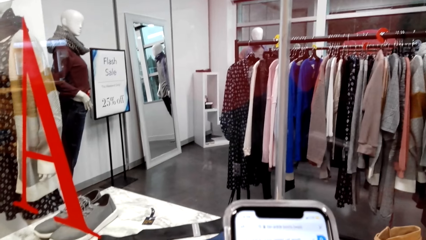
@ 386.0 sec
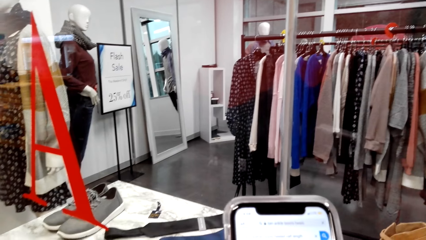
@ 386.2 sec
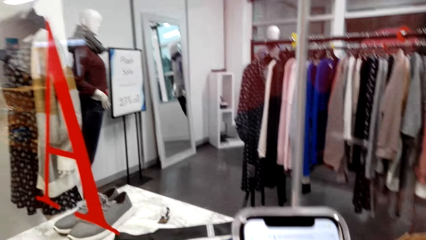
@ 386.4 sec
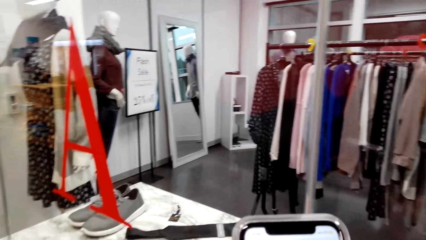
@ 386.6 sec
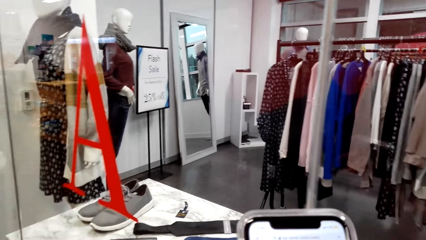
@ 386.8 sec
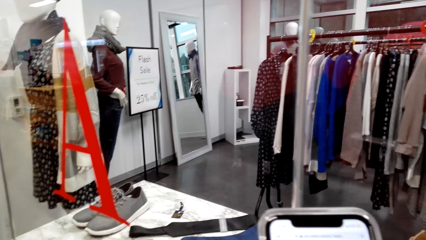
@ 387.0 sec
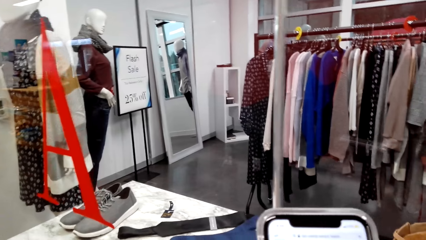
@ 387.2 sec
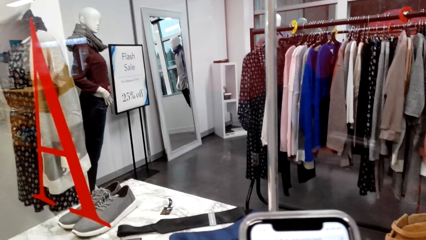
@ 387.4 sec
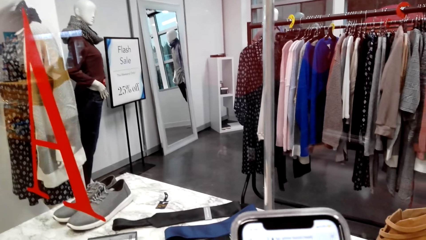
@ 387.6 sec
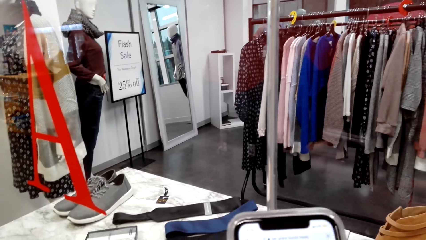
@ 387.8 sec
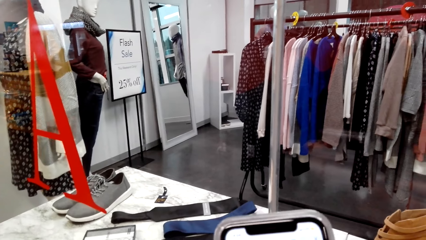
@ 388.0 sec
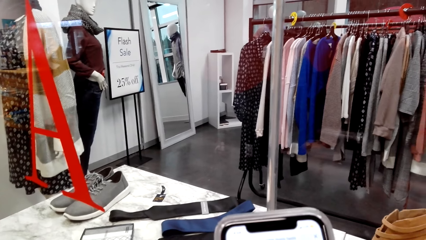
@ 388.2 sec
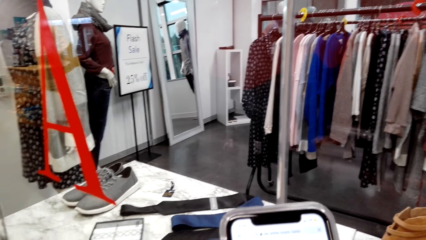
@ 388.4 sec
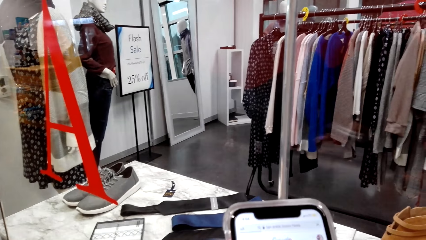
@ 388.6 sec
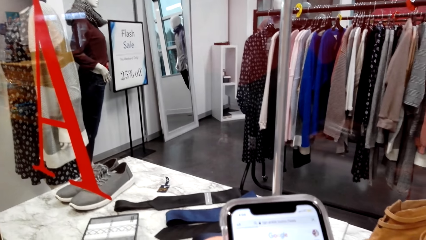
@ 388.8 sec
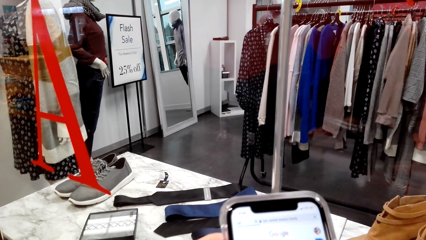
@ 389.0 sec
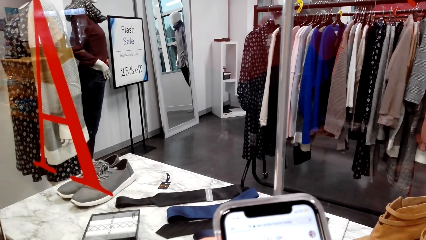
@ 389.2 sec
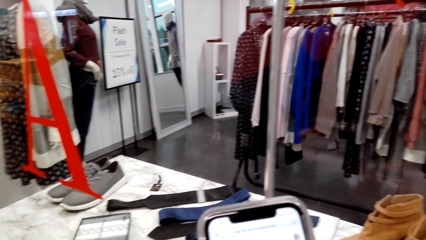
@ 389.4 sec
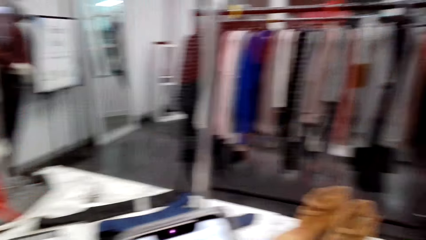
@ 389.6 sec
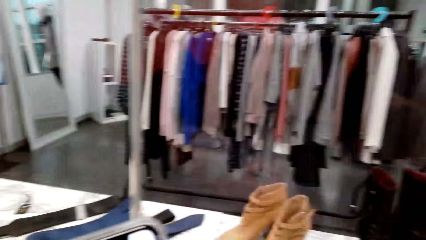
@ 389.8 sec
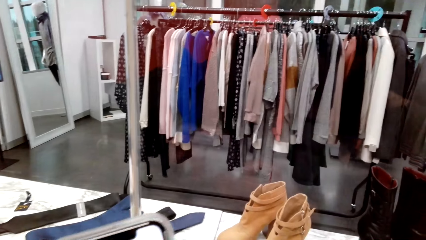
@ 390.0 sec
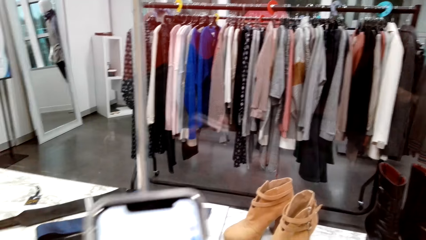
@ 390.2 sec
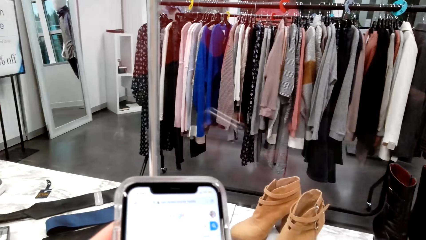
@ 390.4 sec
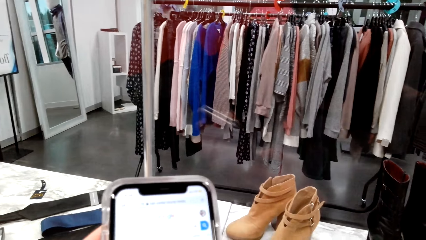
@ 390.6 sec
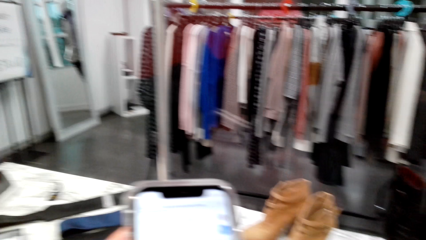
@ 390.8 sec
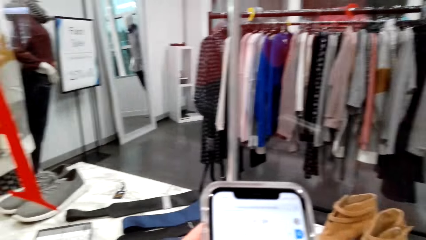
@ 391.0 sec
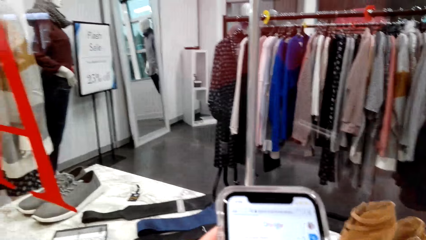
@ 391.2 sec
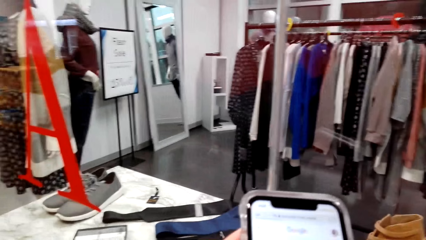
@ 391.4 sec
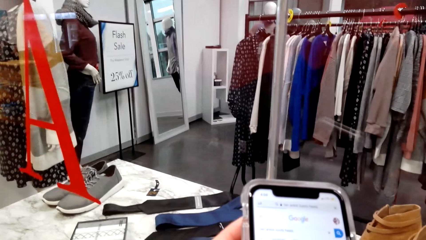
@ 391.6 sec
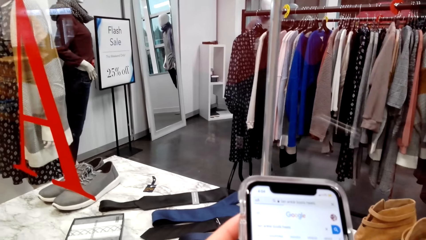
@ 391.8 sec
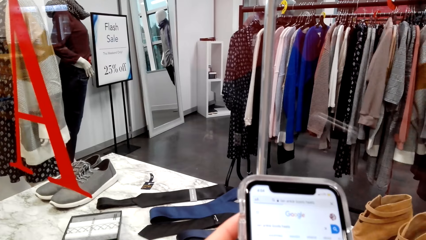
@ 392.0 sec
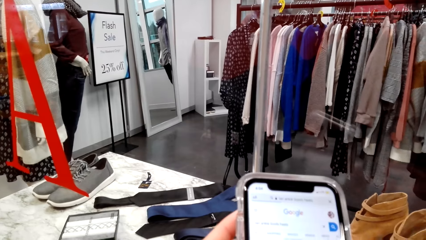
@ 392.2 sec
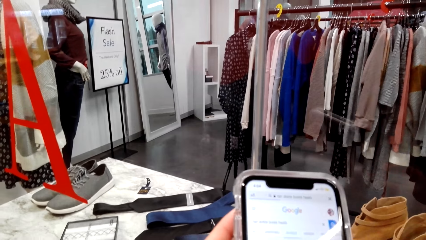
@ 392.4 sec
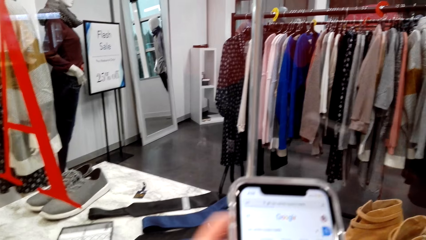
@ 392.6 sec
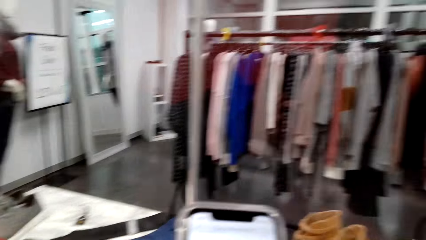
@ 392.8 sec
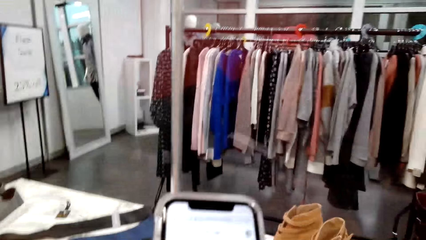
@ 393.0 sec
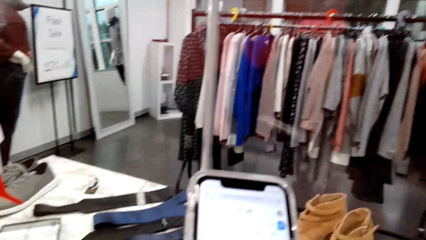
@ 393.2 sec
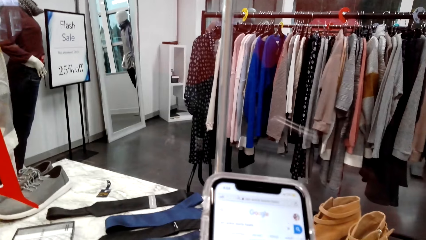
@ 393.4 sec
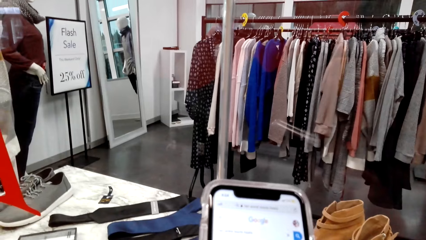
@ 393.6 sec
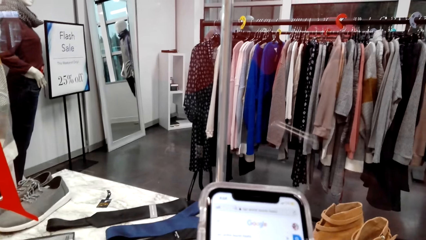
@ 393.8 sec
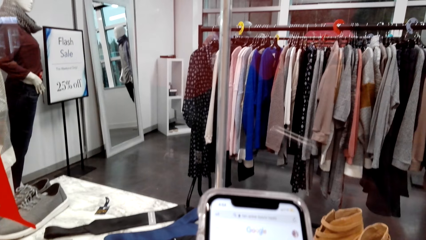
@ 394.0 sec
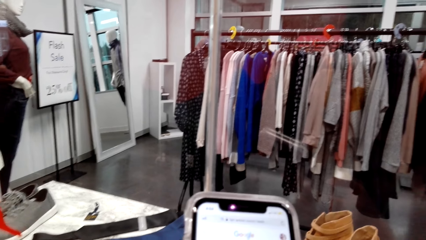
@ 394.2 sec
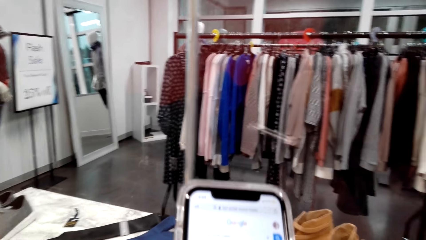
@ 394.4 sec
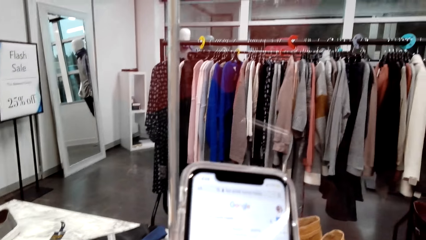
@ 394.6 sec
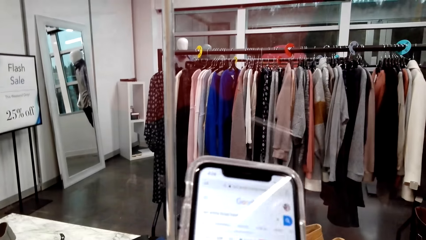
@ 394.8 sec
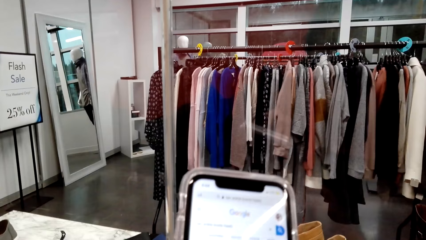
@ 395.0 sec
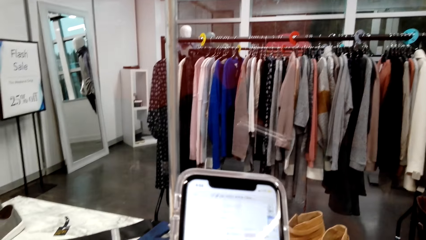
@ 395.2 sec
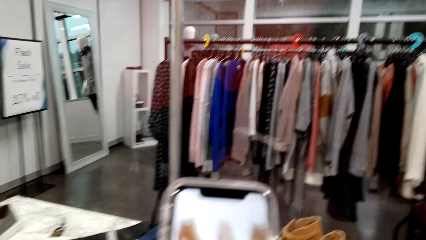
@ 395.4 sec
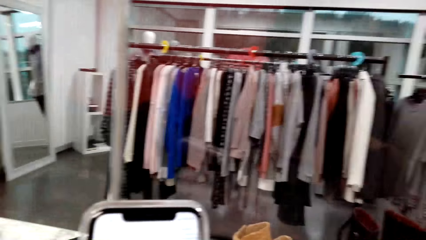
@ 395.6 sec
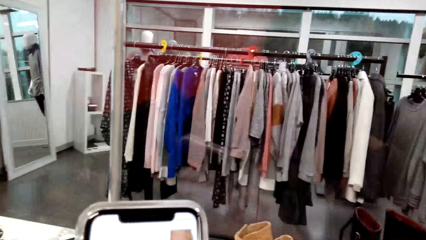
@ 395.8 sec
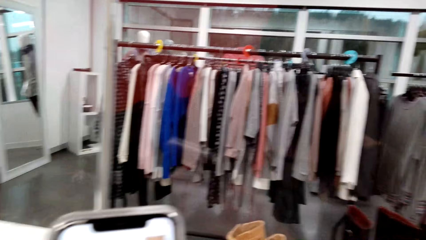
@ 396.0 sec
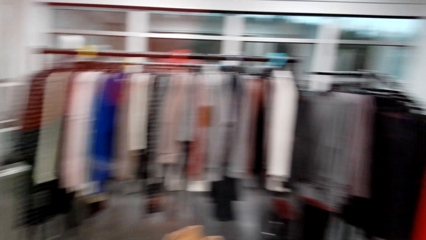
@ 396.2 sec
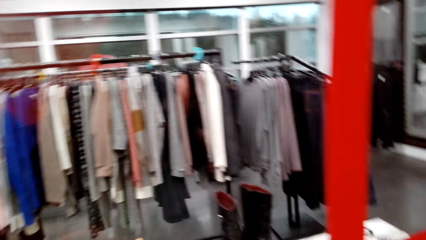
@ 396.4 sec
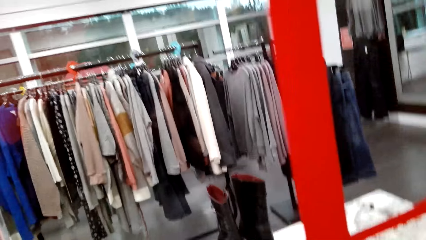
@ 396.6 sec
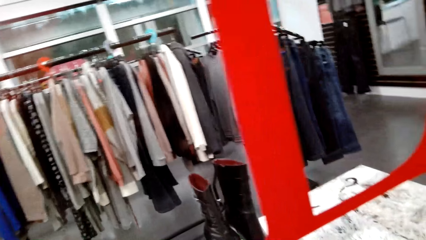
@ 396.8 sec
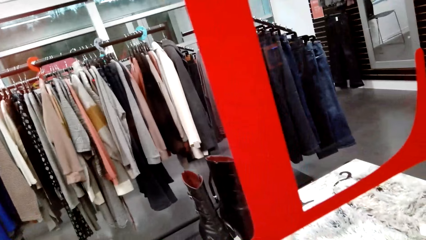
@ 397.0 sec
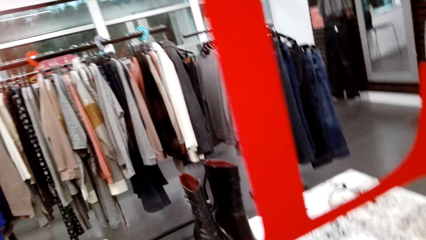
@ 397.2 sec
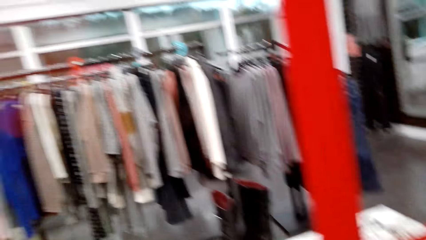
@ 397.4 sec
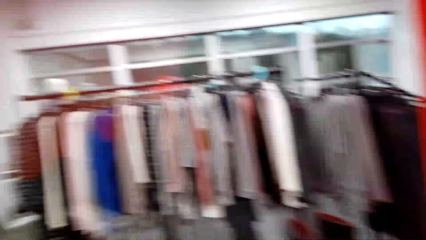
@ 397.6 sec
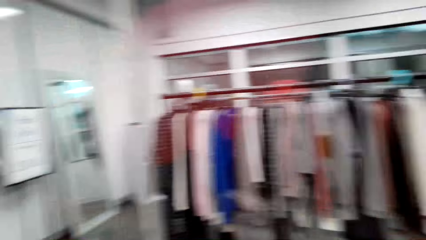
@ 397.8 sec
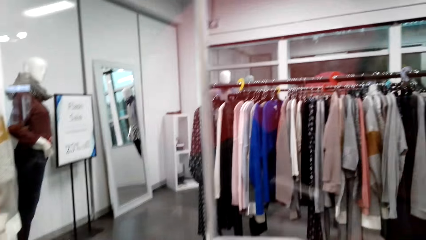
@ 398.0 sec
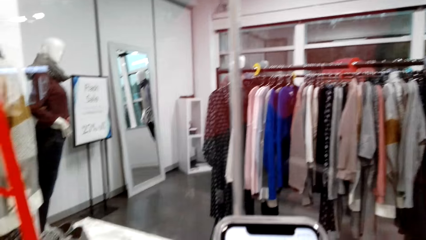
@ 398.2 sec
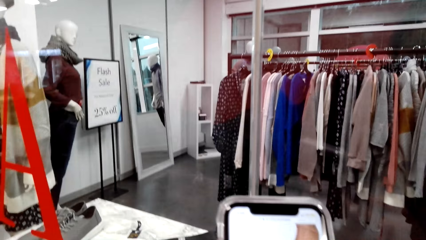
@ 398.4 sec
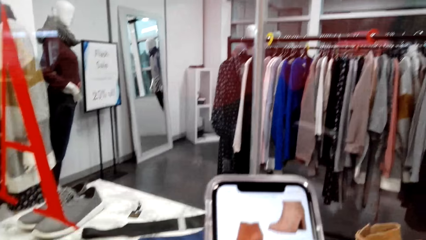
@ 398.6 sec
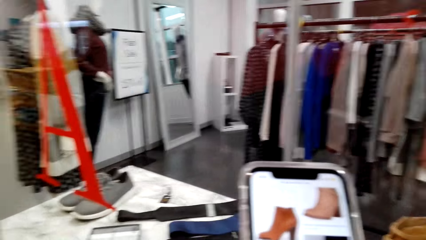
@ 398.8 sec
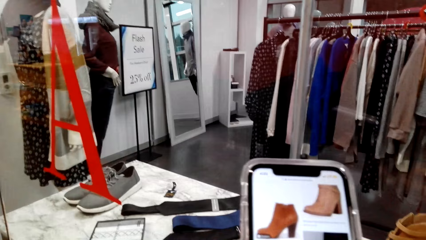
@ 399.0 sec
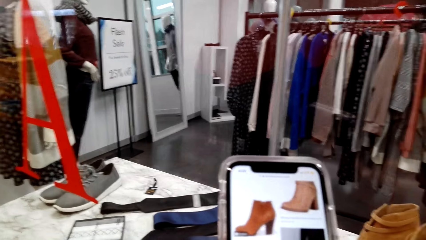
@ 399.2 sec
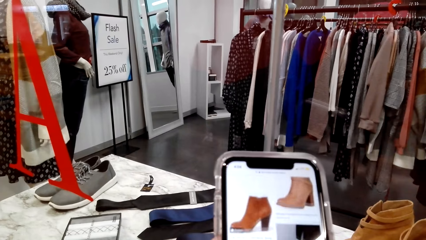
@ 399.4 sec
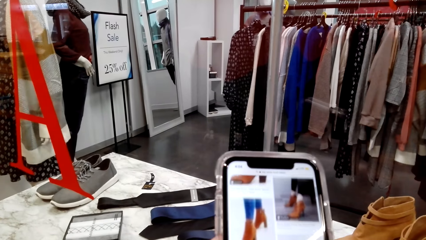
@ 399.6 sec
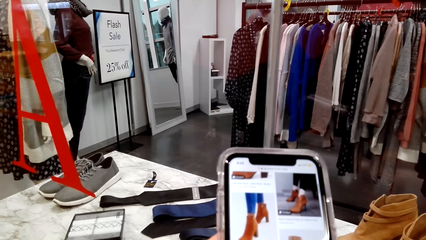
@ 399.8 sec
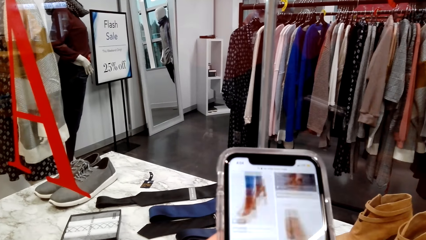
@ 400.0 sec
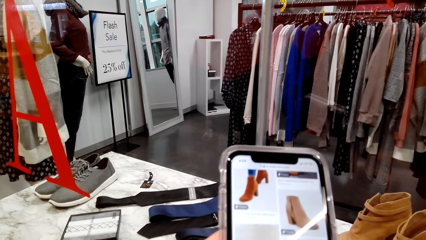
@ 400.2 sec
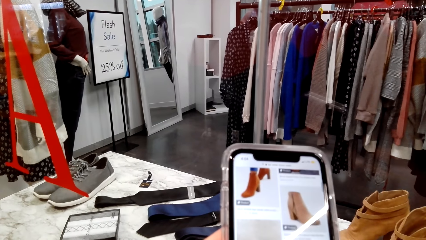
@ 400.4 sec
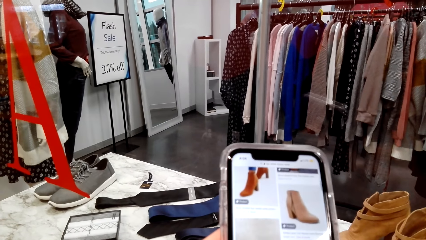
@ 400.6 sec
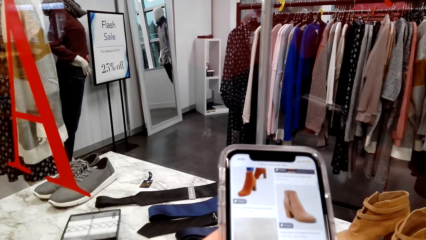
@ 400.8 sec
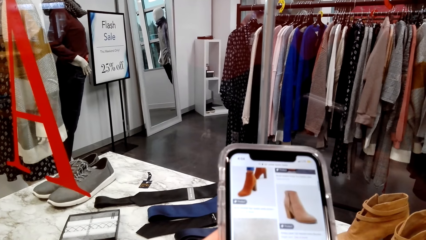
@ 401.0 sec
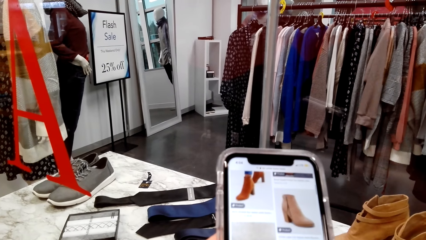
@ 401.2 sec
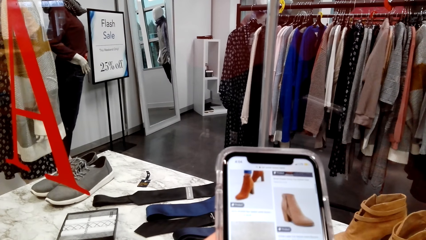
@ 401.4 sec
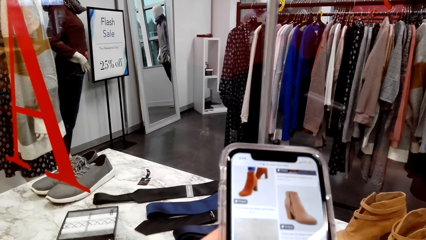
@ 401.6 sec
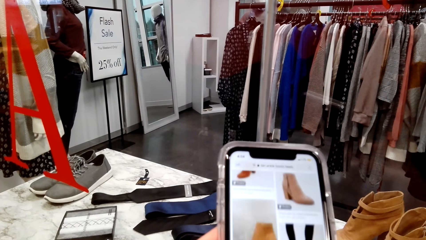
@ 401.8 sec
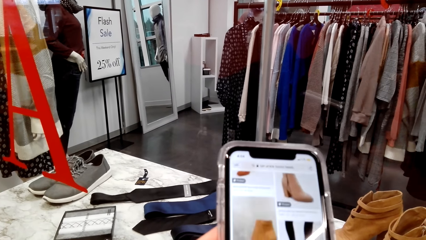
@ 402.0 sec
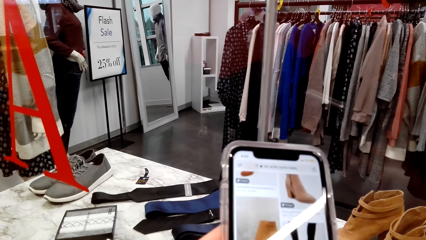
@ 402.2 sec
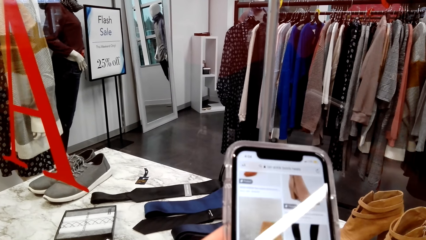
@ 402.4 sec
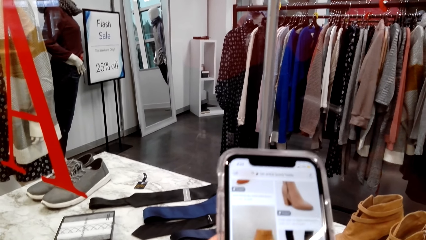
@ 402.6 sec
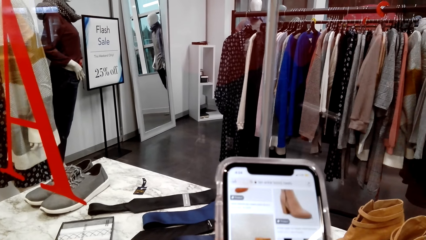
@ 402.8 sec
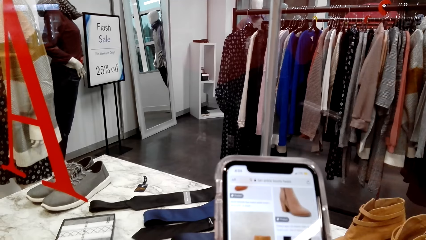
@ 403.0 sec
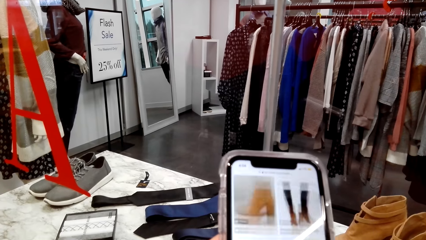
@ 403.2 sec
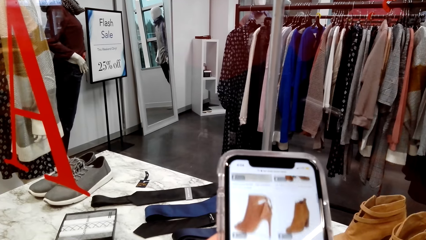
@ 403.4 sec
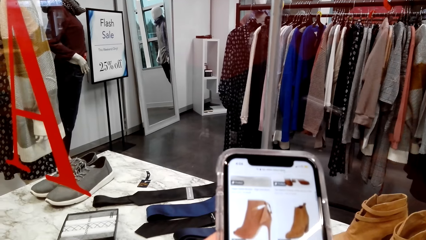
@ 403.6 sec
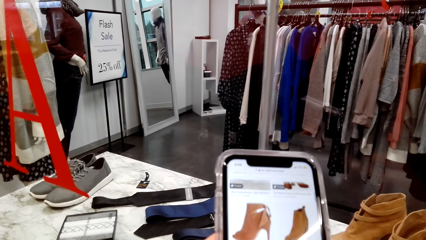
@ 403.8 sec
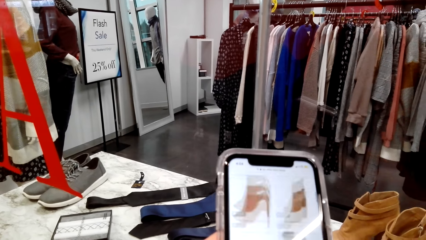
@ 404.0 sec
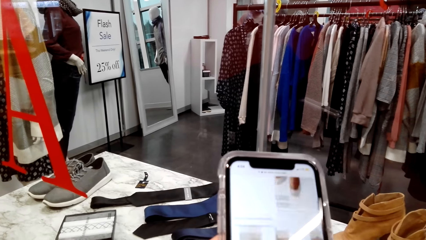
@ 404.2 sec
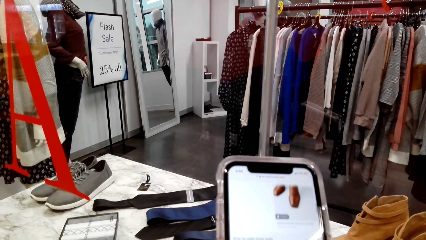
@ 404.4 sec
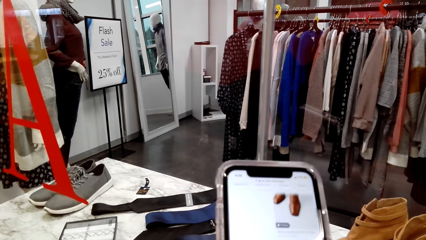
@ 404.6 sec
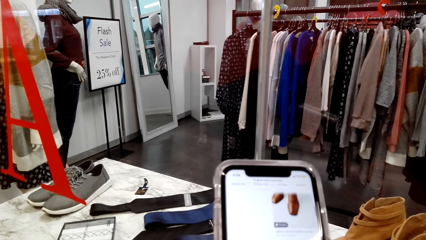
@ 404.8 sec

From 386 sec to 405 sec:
The camera wearer looks around a supermarket. She operates a mobile phone with her hands. She looks around the supermarket. She operates the mobile phone with her hands.
